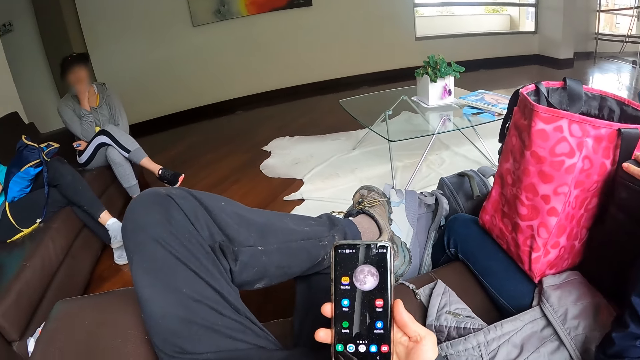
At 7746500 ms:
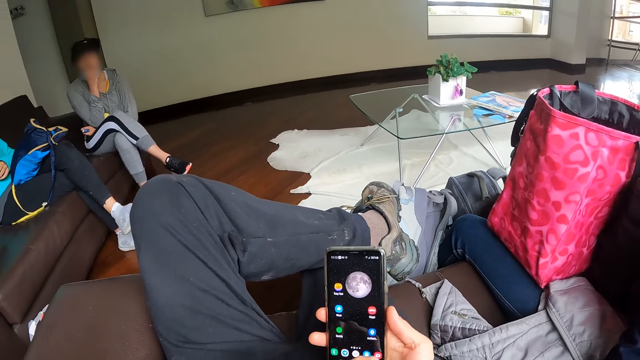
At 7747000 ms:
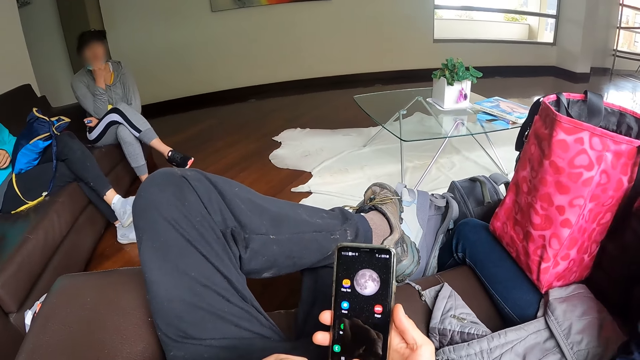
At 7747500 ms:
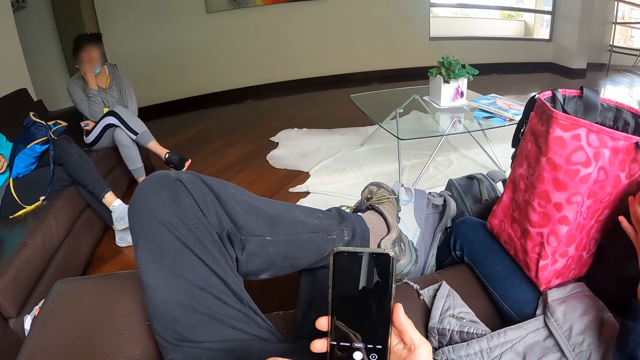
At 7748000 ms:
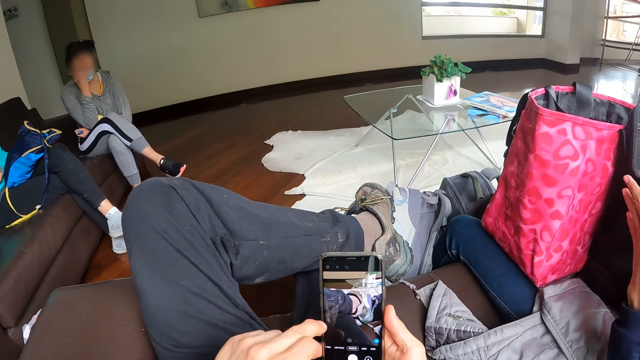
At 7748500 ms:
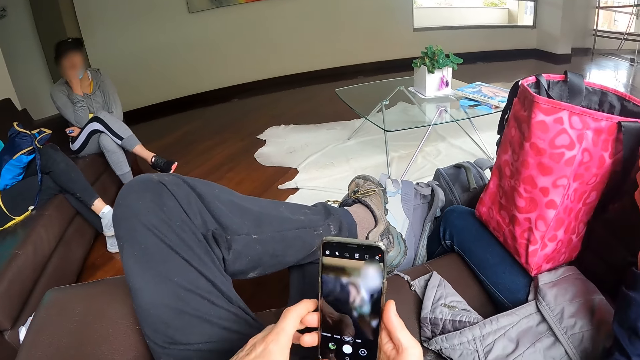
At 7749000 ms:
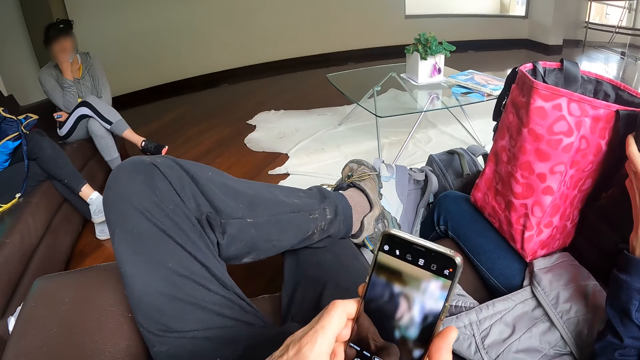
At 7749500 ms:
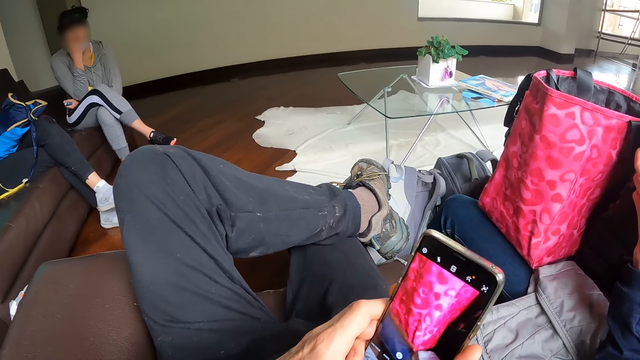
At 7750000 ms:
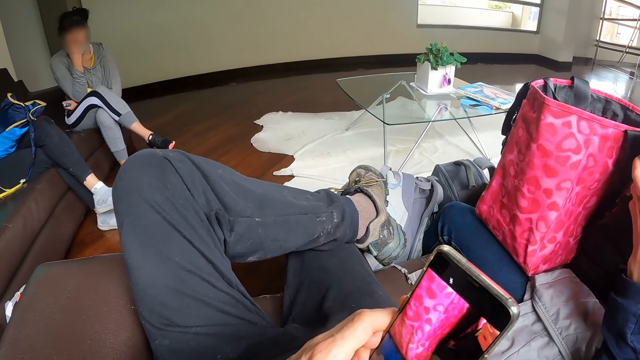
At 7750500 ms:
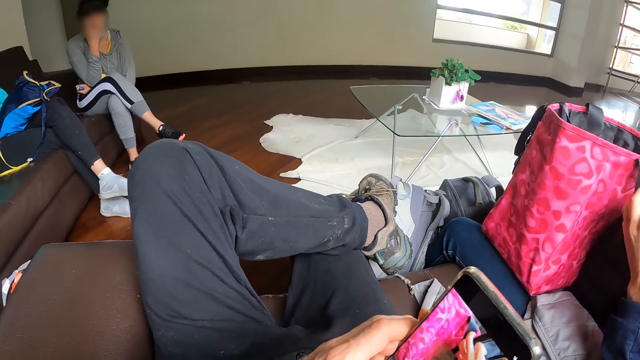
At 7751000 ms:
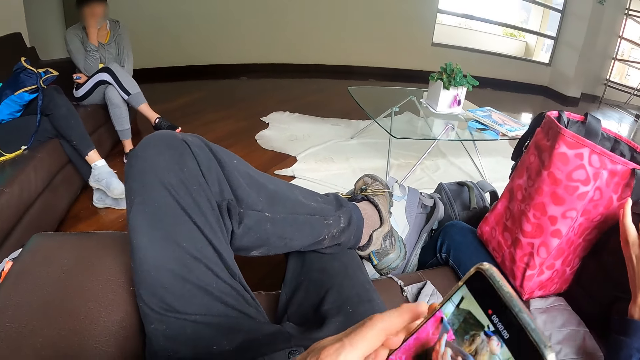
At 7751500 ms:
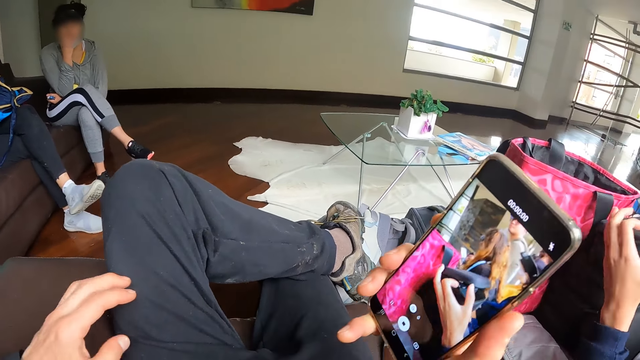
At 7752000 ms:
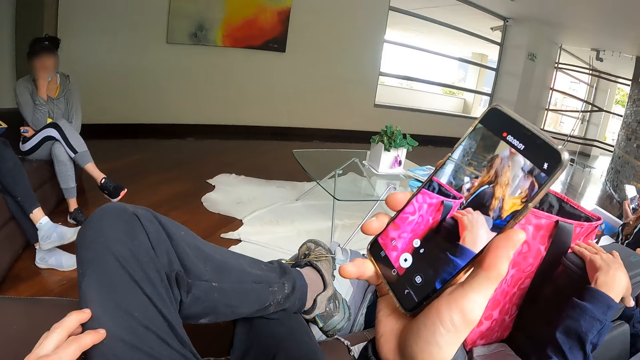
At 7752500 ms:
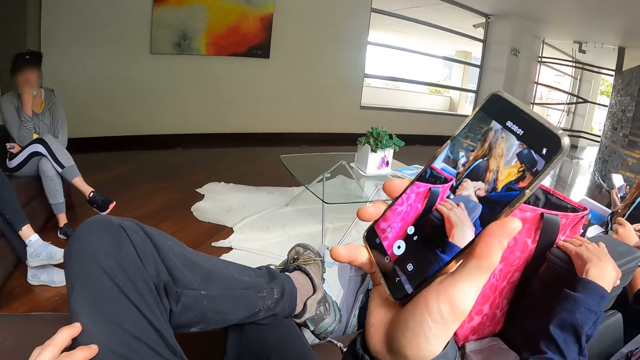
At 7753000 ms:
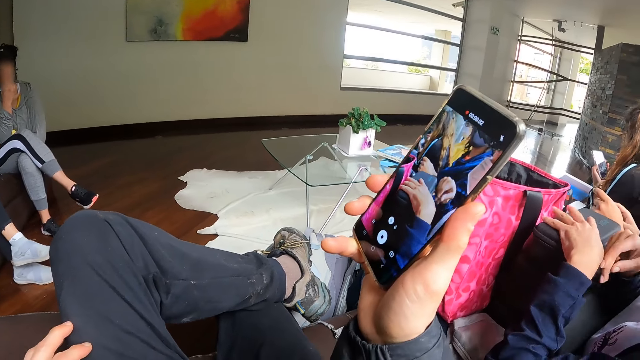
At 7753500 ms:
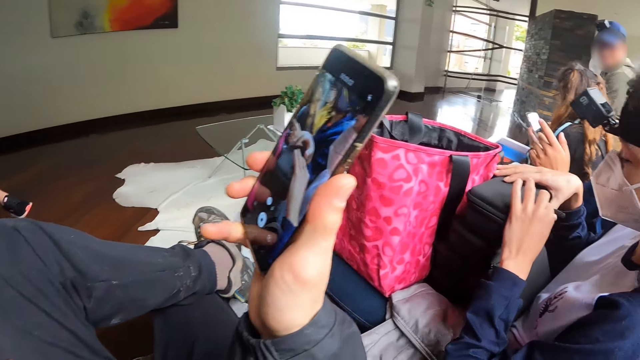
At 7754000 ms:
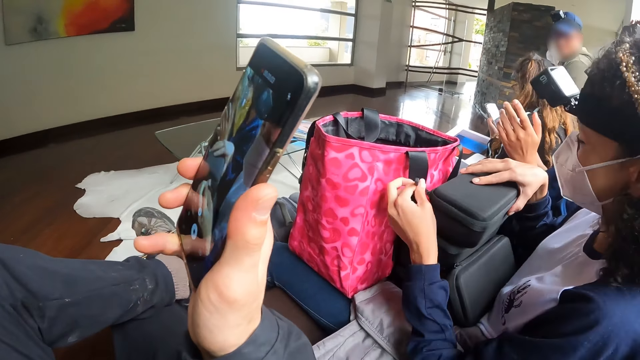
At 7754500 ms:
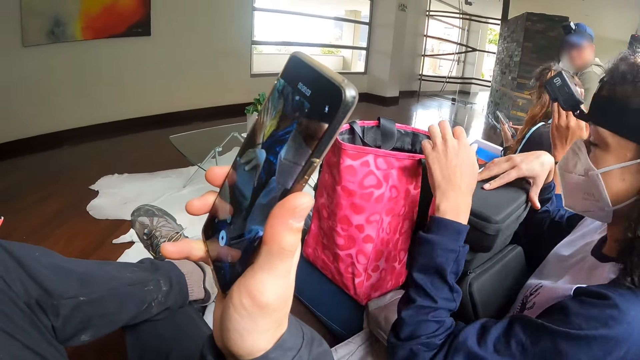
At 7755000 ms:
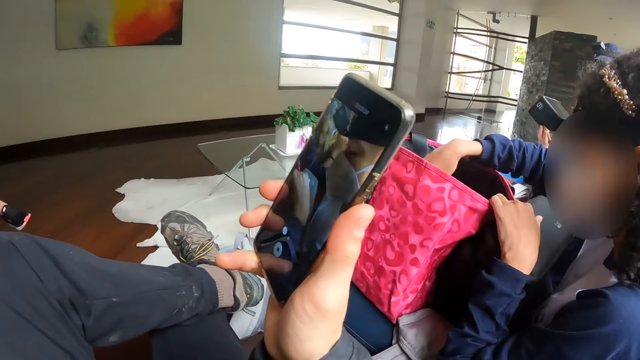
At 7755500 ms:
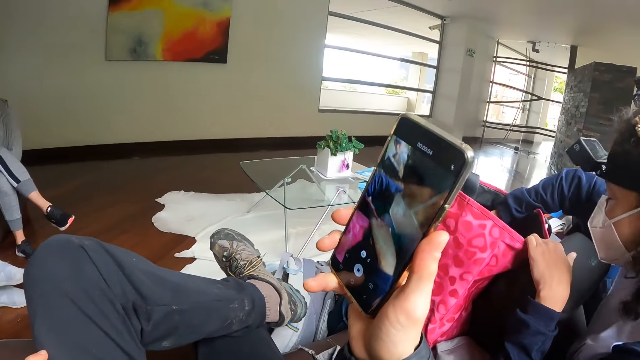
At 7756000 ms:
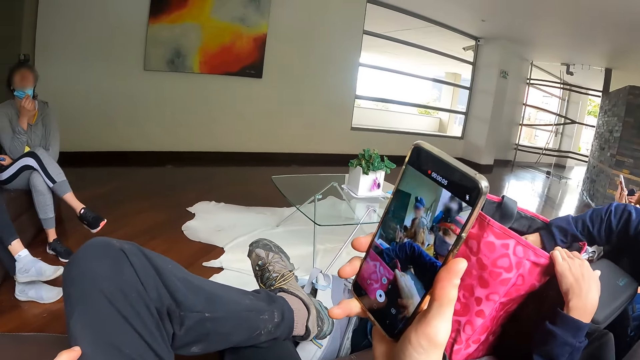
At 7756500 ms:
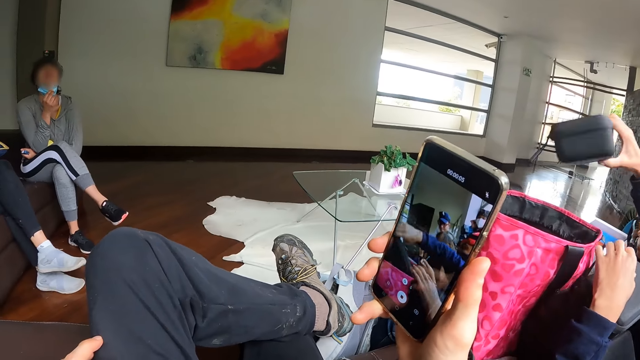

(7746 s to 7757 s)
The camera wearer operates the phone with his left hand. He makes a video with the phone. A woman unzips a black box or case with her hands. She removes the black box from the bag with her right hand.

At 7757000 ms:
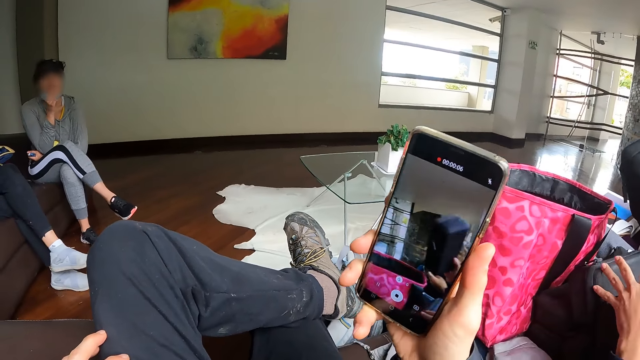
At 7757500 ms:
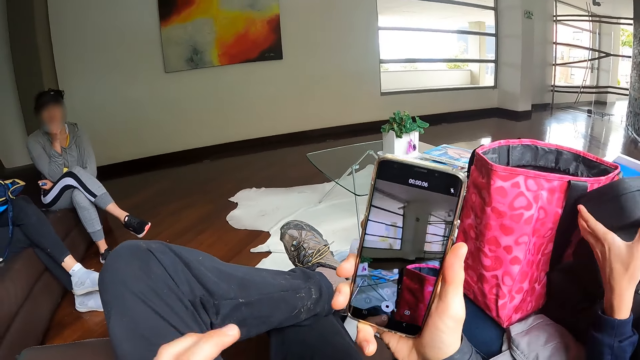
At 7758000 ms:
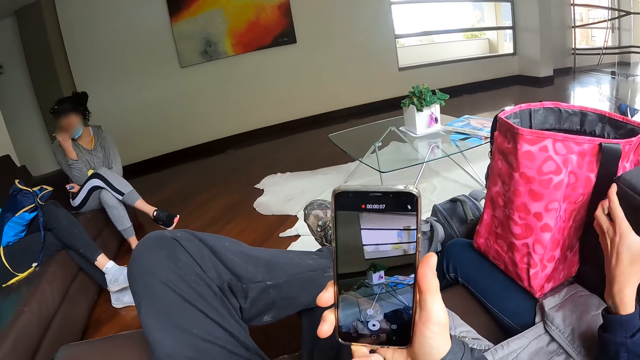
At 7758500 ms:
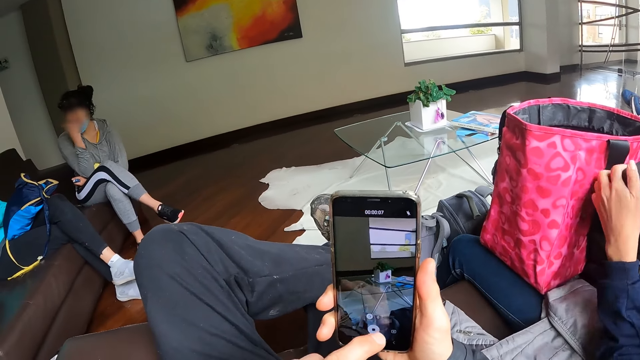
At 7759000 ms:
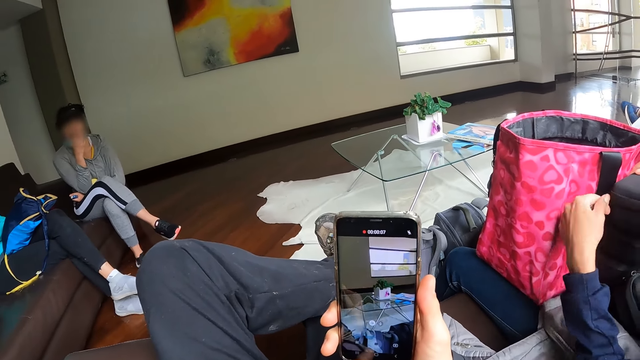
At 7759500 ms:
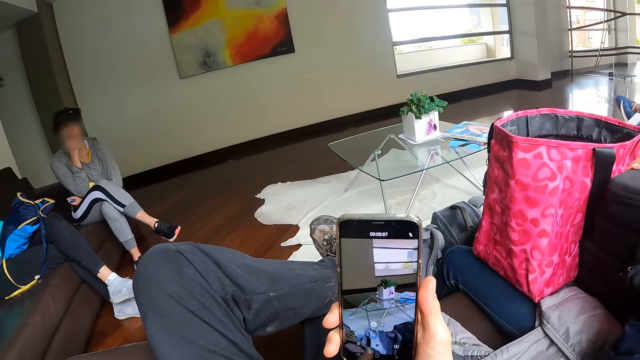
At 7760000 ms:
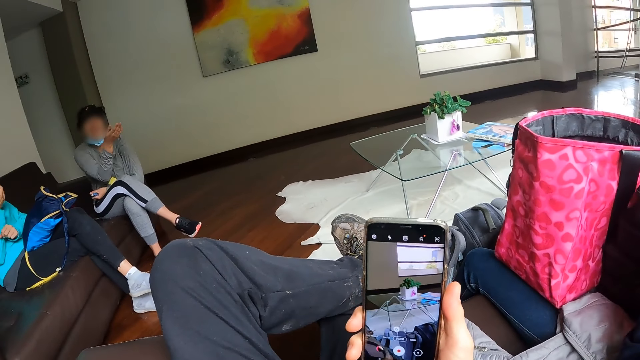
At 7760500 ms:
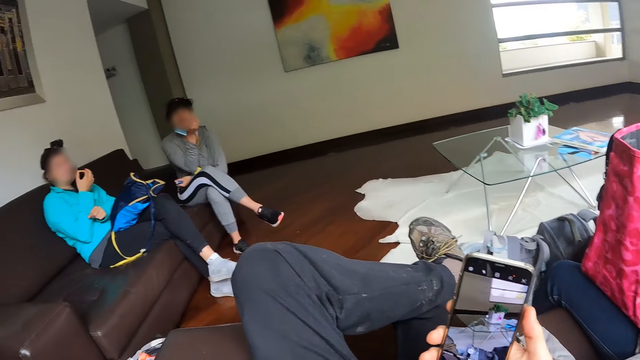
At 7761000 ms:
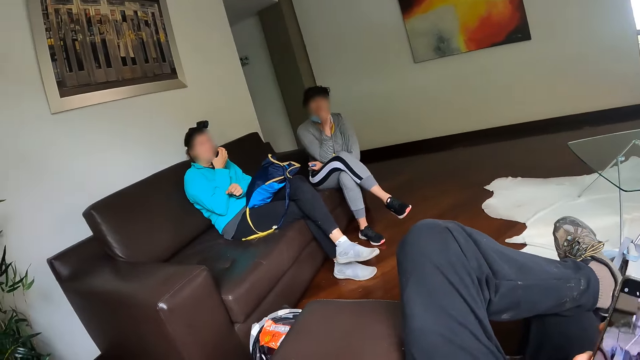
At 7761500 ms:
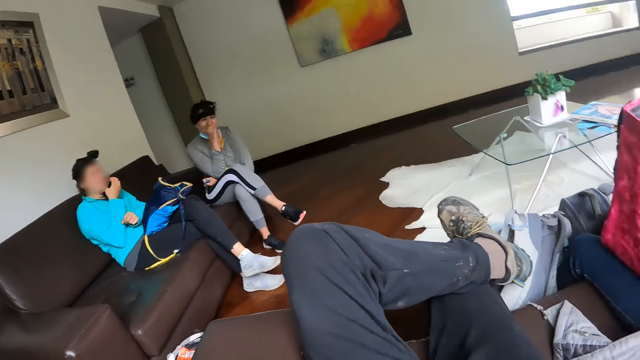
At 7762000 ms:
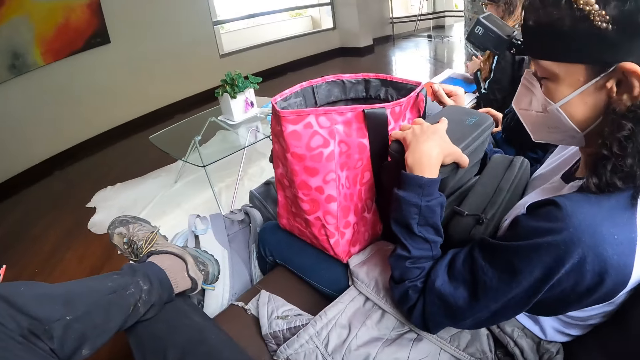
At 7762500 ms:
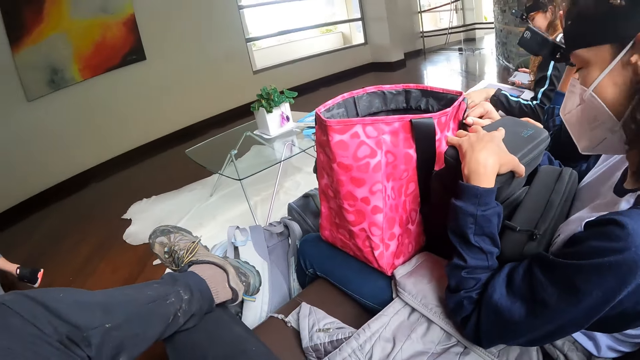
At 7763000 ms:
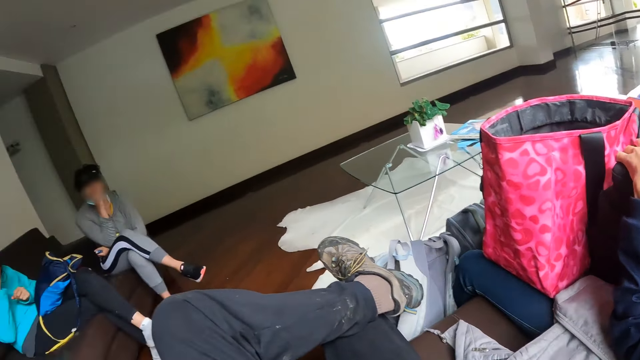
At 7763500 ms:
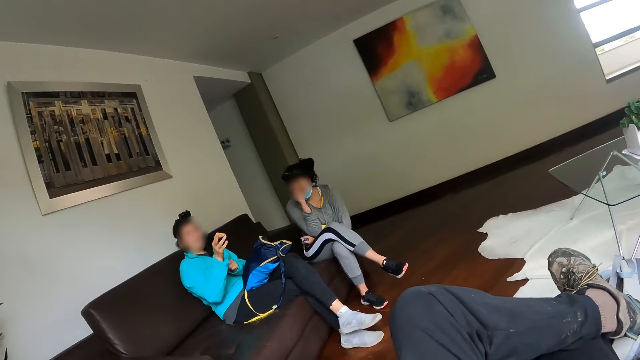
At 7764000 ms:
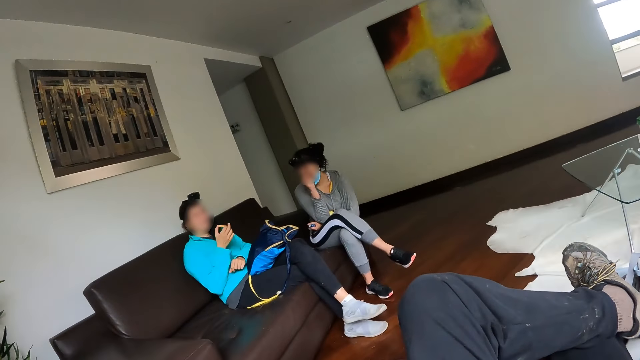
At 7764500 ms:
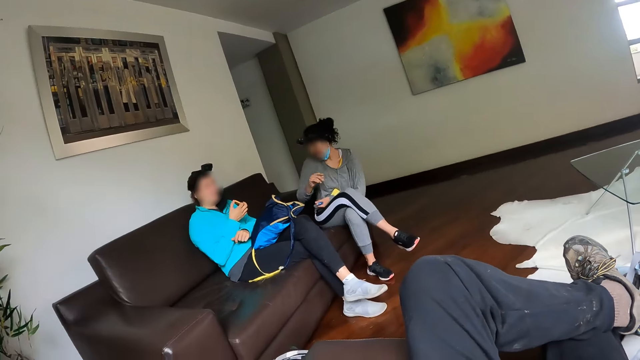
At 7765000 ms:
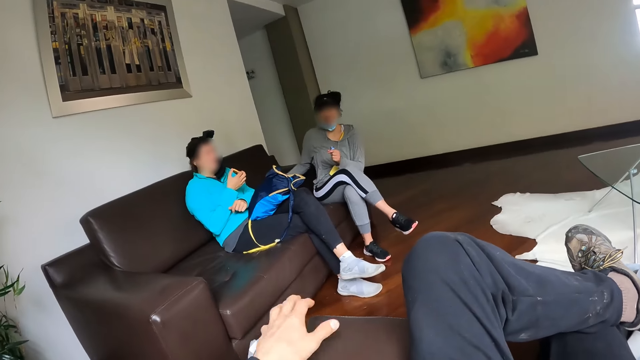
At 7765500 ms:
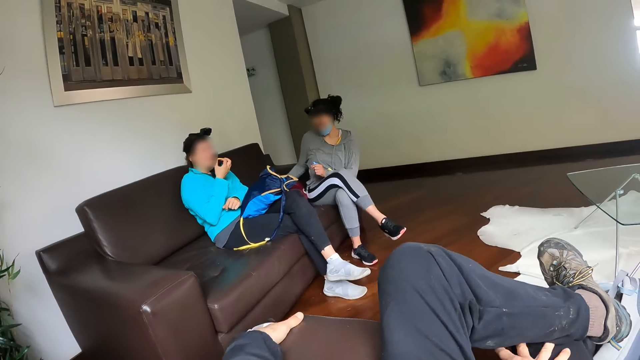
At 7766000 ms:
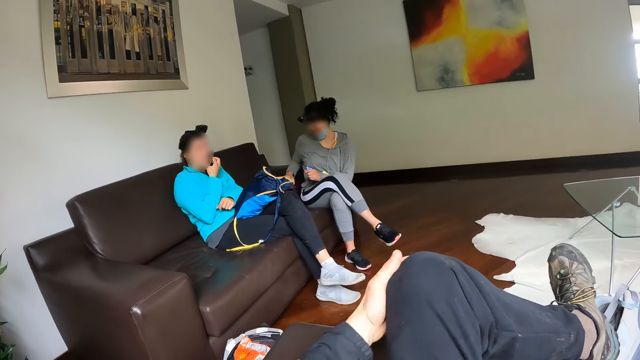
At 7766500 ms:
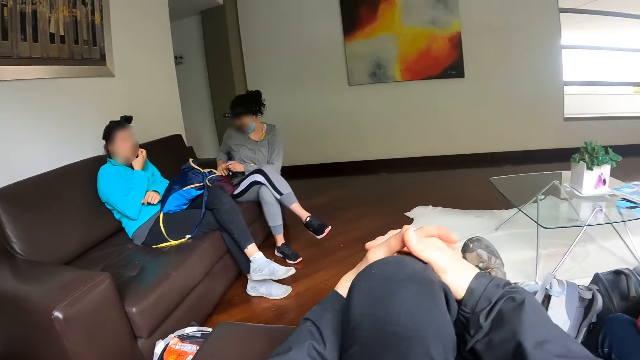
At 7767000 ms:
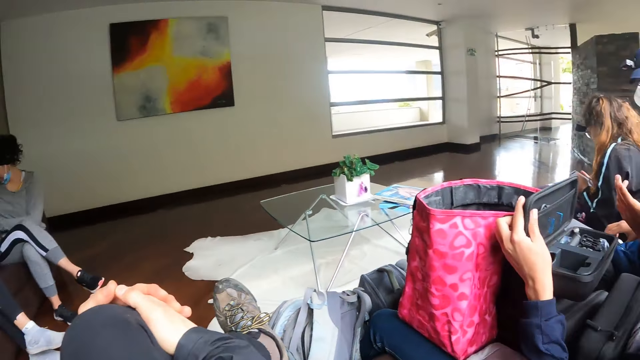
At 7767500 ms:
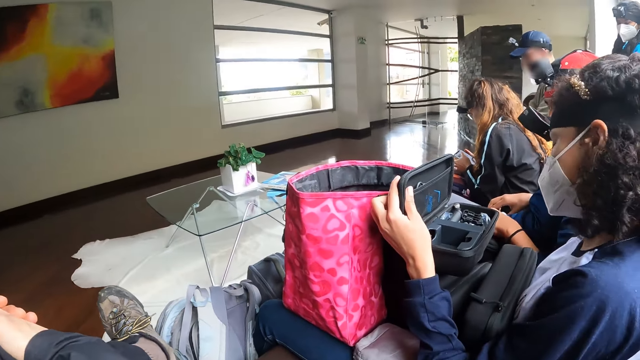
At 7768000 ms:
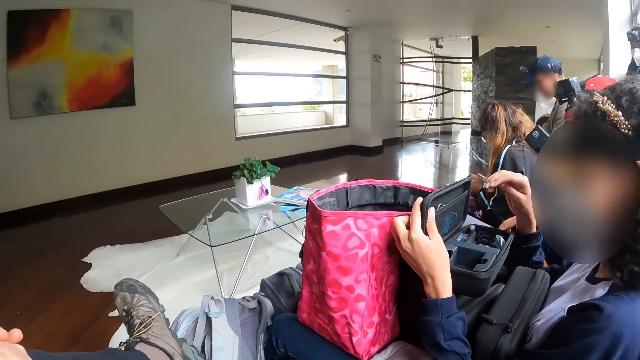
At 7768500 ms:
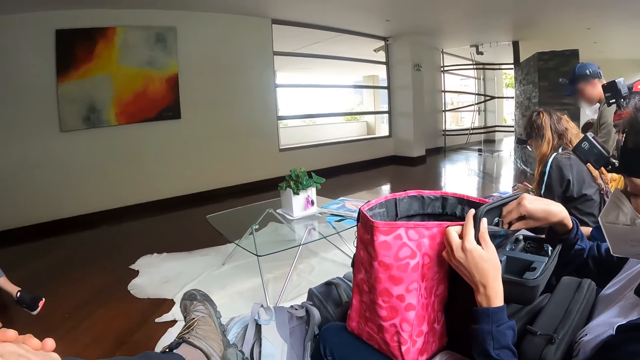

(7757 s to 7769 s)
The camera wearer takes a video. A woman unzips a black box or case with her left hand. The camera wearer looks around. Another woman eats a biscuit with her right hand. Another woman interacts with the camera wearer. Another woman holds a bag and moves the bag on the sofa with her right hand. The first woman looks through the case and removes a battery from the black box with her right hand.
